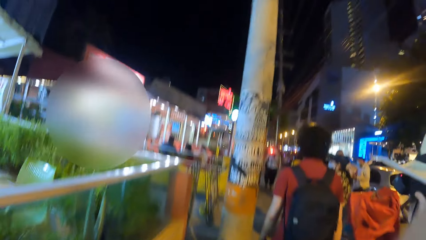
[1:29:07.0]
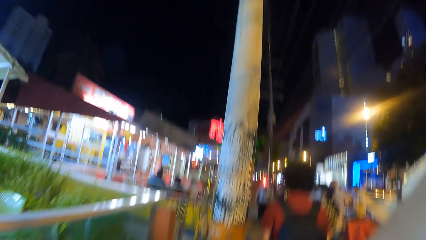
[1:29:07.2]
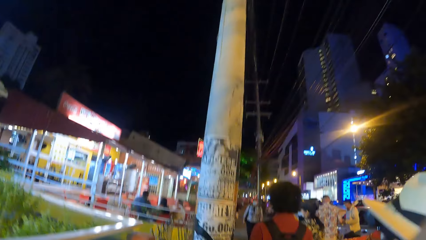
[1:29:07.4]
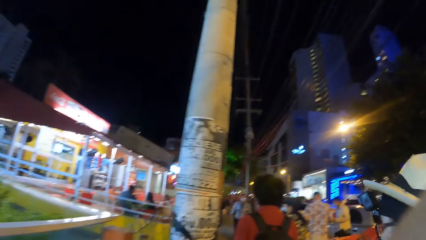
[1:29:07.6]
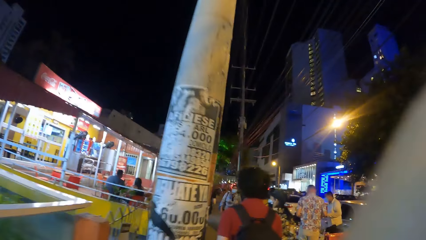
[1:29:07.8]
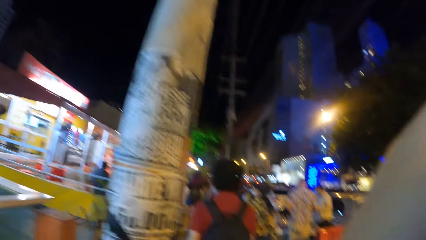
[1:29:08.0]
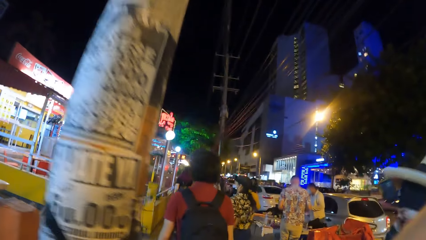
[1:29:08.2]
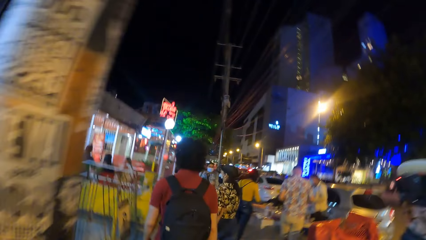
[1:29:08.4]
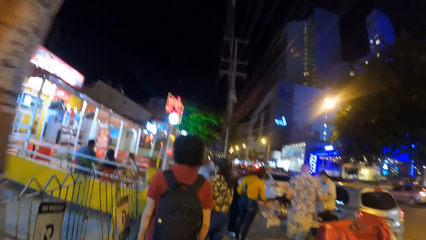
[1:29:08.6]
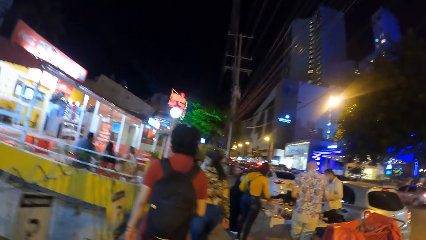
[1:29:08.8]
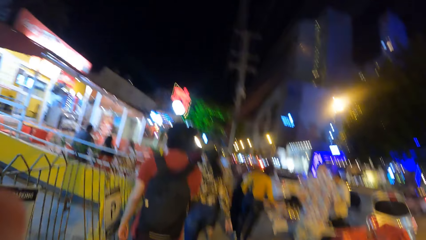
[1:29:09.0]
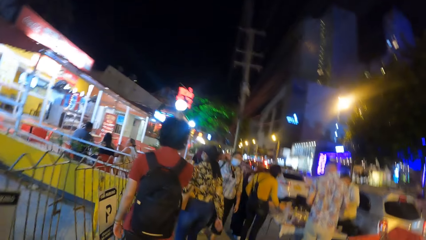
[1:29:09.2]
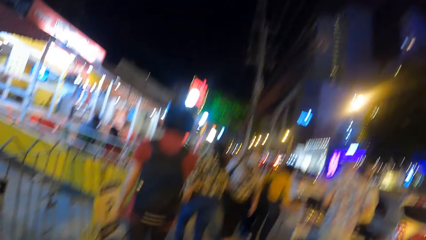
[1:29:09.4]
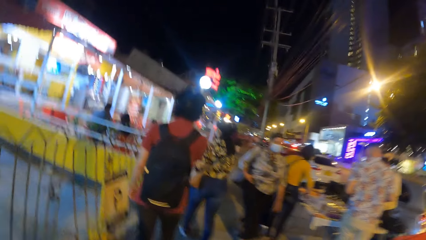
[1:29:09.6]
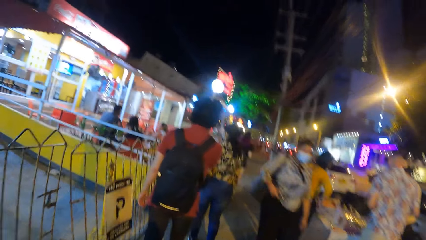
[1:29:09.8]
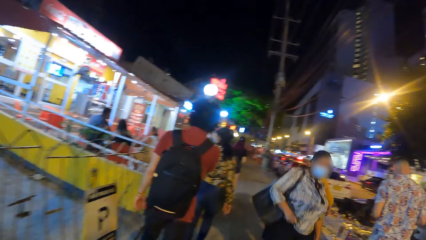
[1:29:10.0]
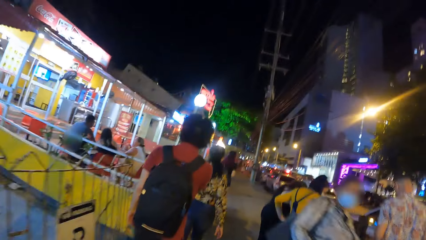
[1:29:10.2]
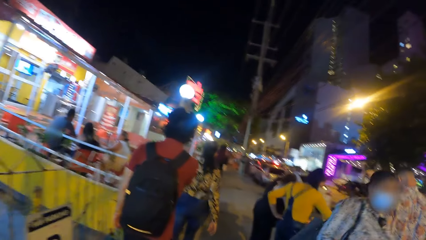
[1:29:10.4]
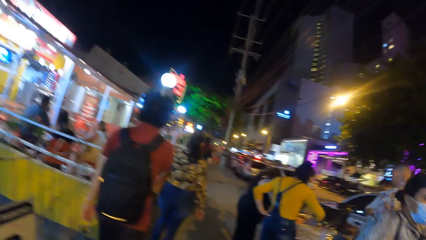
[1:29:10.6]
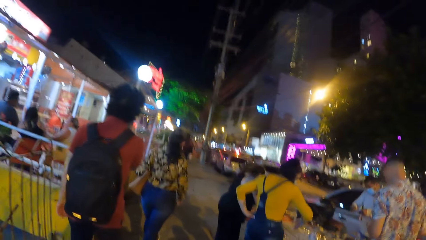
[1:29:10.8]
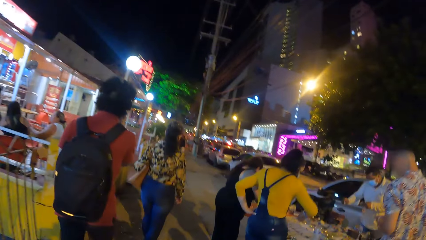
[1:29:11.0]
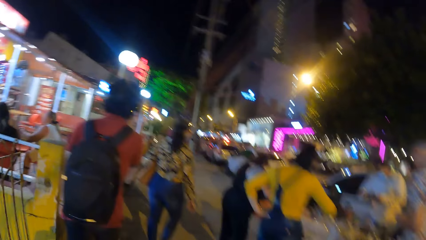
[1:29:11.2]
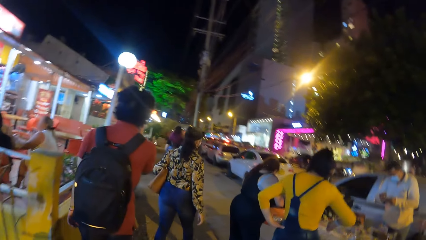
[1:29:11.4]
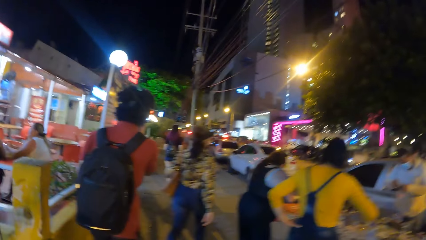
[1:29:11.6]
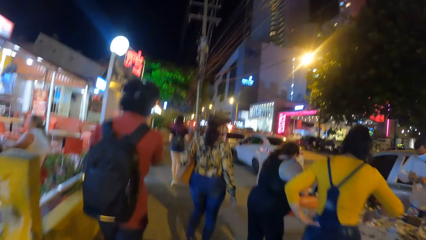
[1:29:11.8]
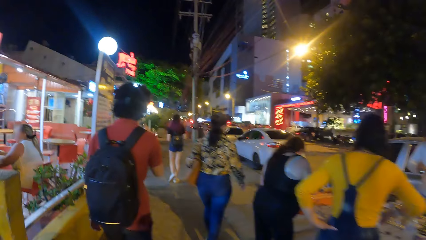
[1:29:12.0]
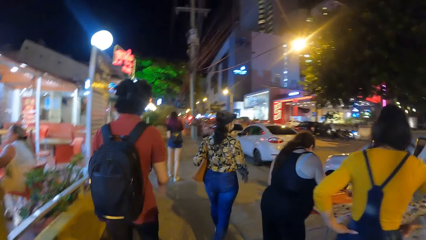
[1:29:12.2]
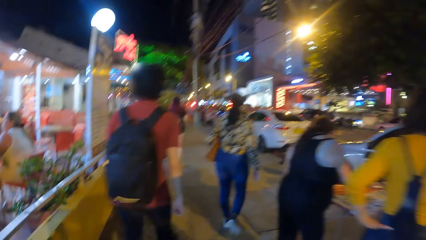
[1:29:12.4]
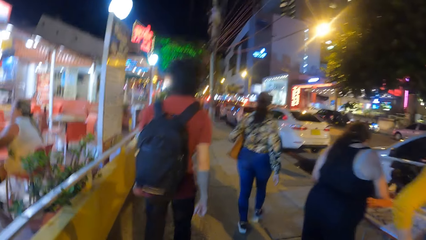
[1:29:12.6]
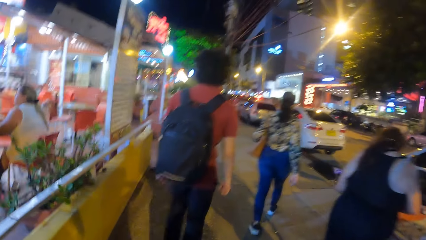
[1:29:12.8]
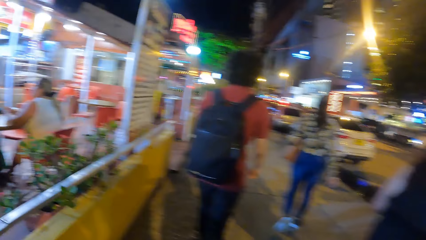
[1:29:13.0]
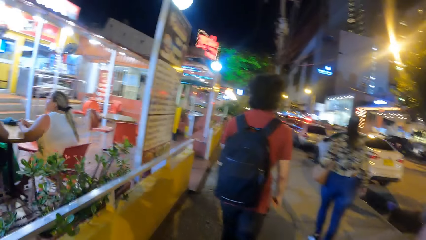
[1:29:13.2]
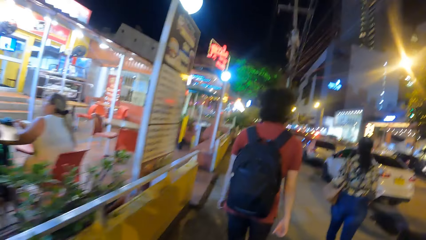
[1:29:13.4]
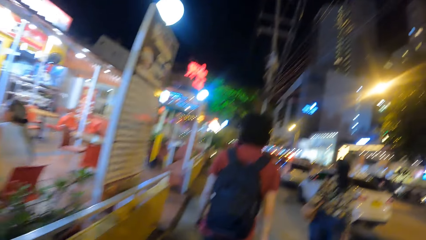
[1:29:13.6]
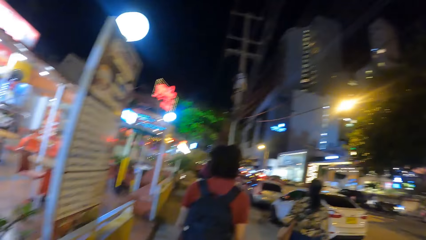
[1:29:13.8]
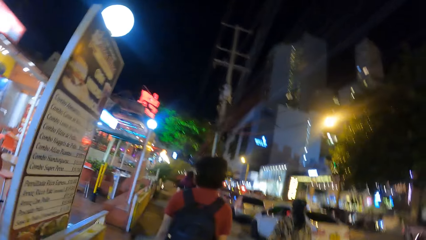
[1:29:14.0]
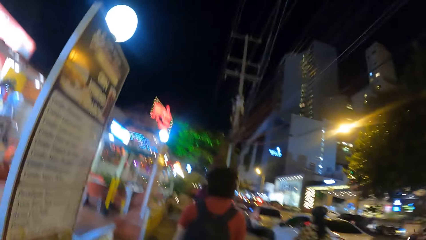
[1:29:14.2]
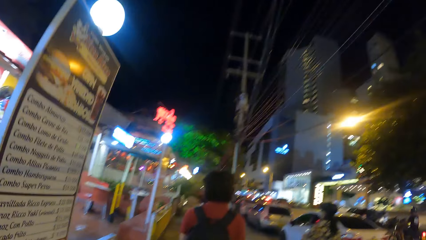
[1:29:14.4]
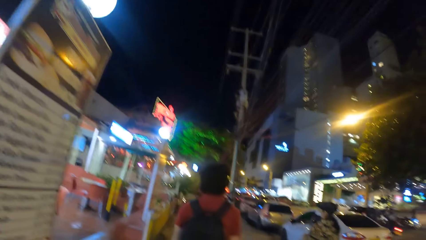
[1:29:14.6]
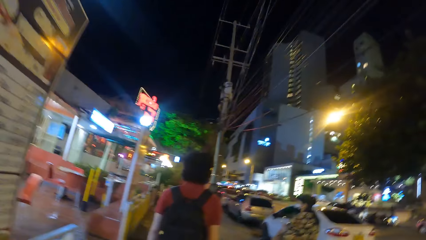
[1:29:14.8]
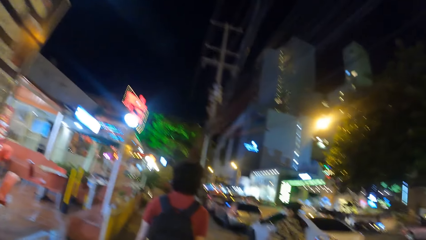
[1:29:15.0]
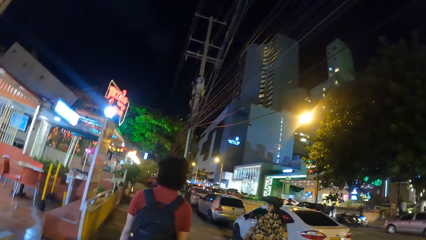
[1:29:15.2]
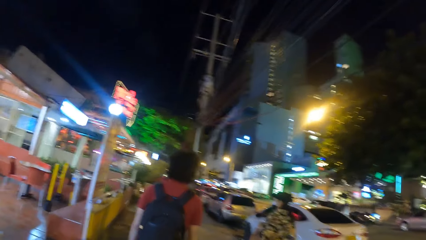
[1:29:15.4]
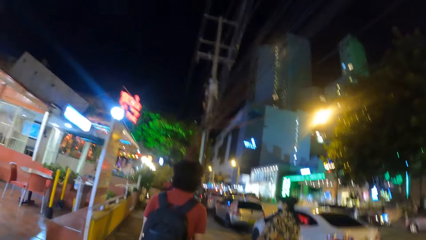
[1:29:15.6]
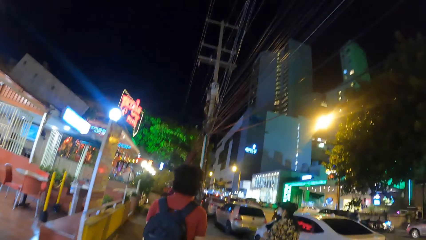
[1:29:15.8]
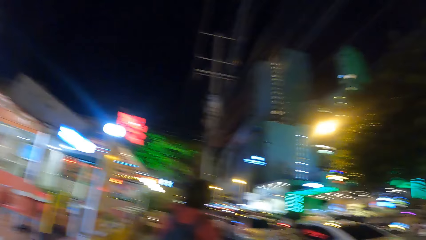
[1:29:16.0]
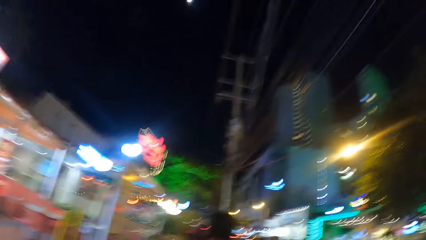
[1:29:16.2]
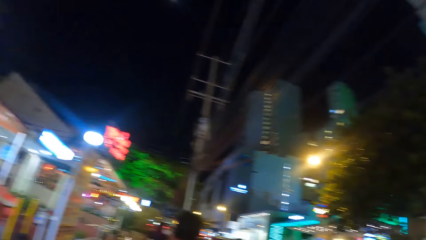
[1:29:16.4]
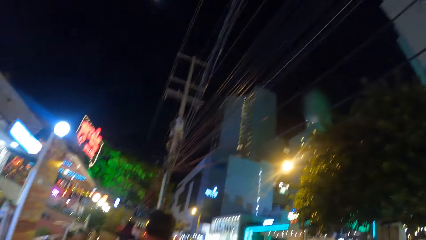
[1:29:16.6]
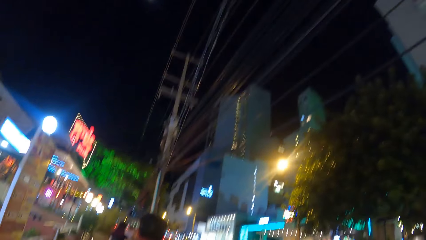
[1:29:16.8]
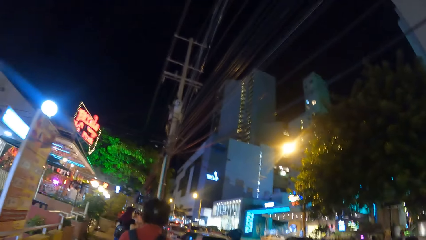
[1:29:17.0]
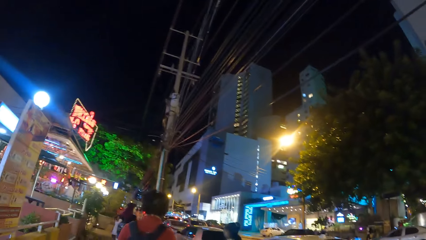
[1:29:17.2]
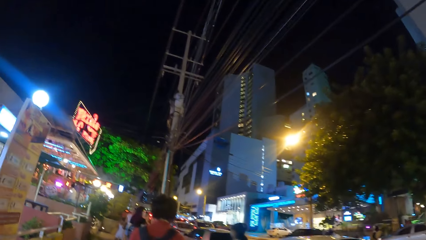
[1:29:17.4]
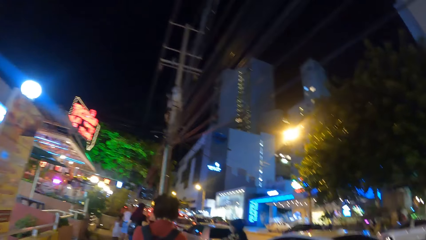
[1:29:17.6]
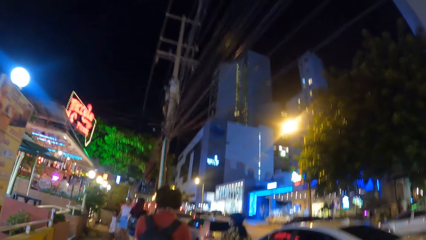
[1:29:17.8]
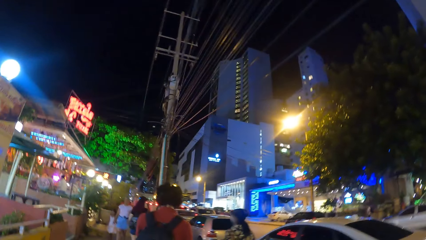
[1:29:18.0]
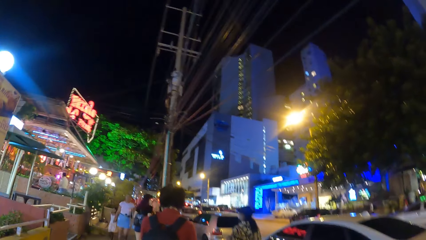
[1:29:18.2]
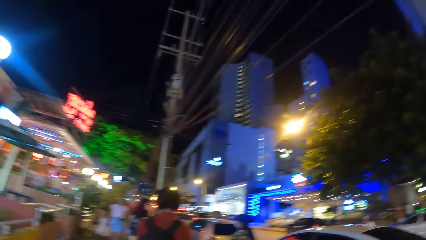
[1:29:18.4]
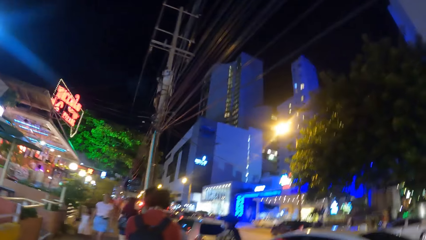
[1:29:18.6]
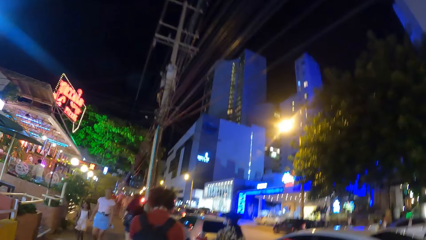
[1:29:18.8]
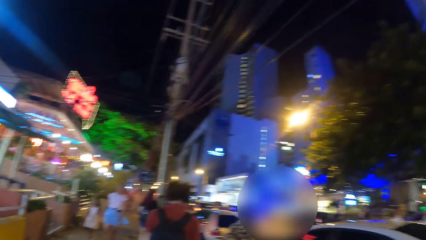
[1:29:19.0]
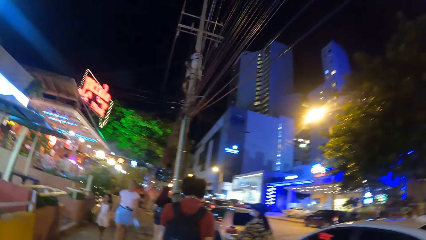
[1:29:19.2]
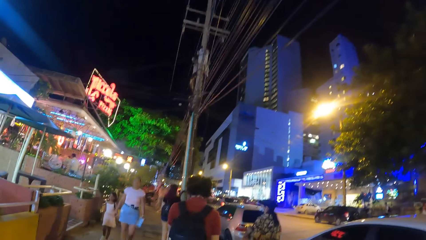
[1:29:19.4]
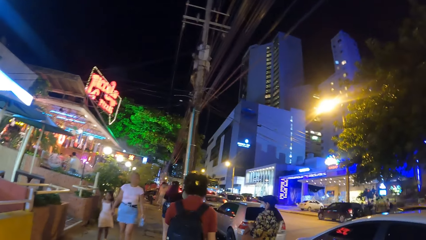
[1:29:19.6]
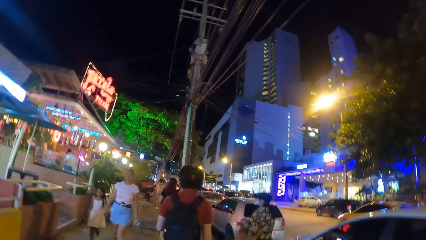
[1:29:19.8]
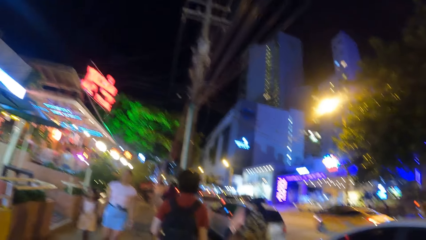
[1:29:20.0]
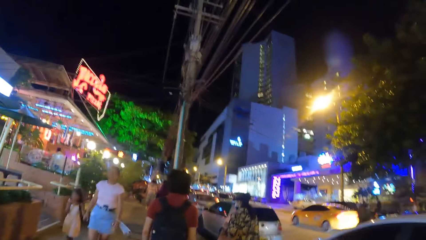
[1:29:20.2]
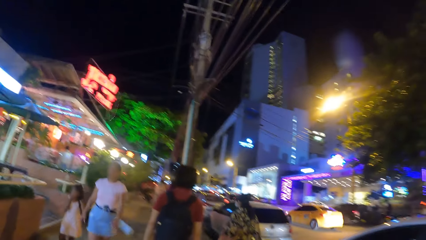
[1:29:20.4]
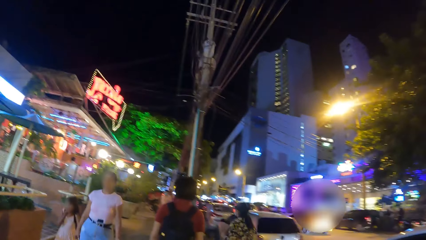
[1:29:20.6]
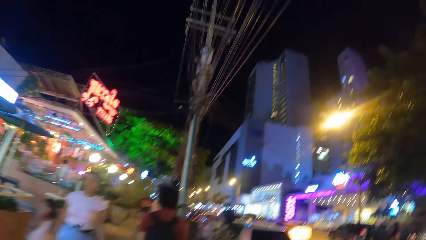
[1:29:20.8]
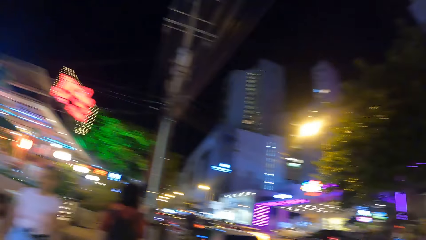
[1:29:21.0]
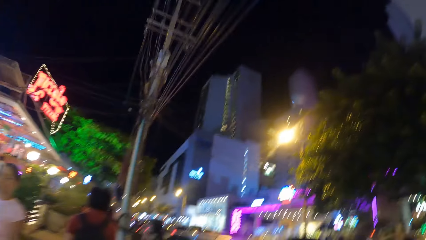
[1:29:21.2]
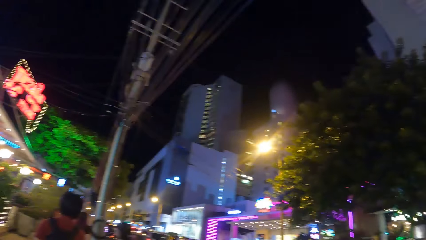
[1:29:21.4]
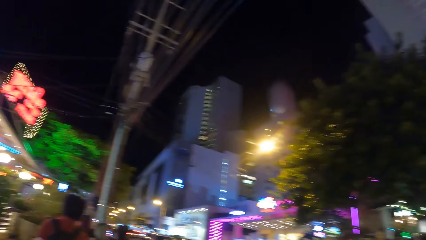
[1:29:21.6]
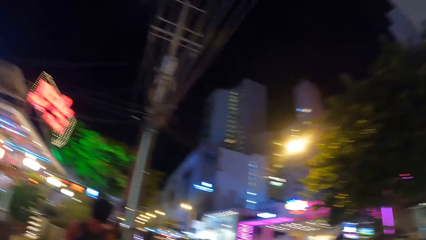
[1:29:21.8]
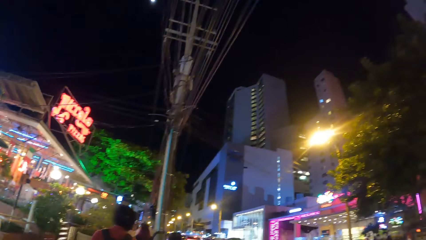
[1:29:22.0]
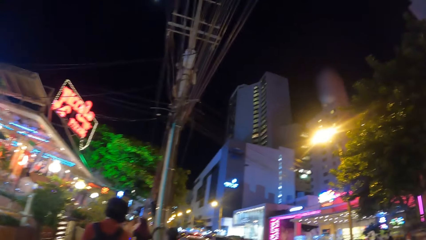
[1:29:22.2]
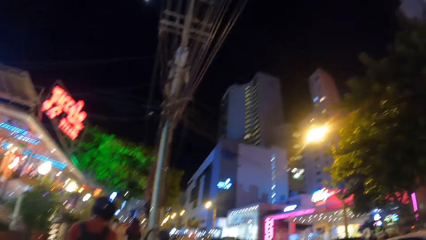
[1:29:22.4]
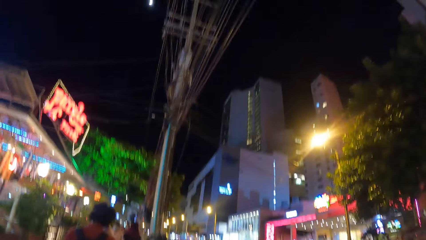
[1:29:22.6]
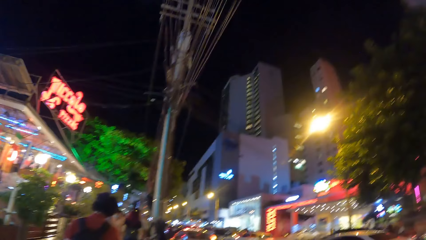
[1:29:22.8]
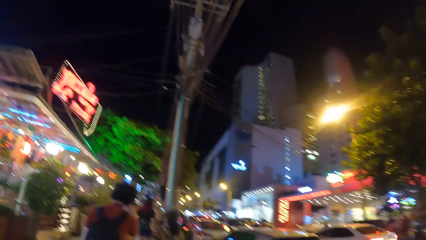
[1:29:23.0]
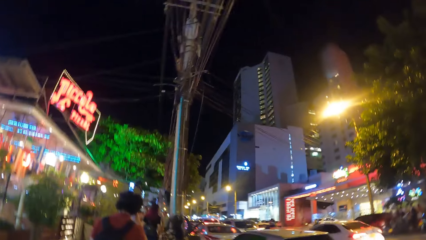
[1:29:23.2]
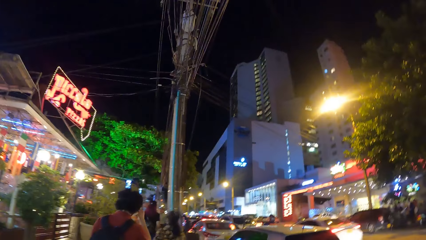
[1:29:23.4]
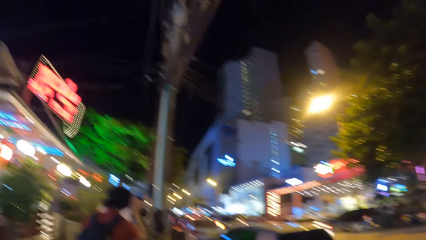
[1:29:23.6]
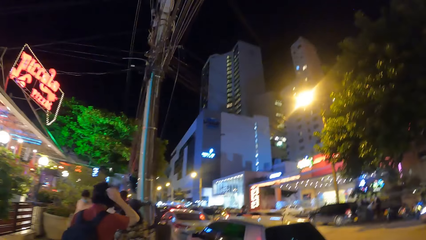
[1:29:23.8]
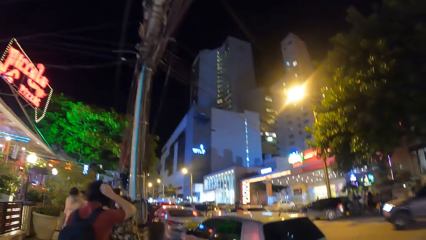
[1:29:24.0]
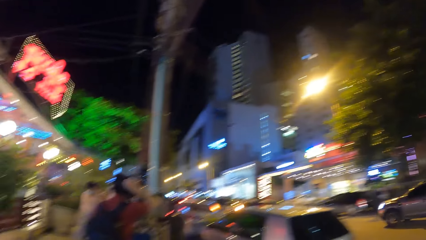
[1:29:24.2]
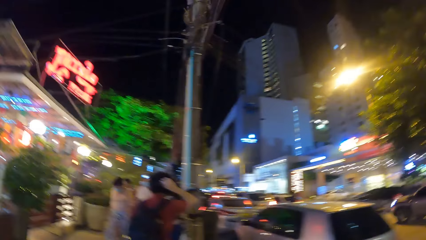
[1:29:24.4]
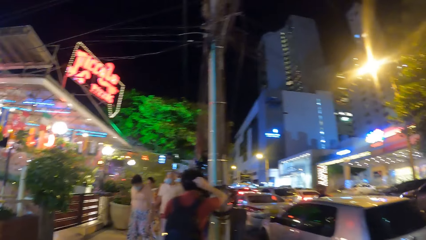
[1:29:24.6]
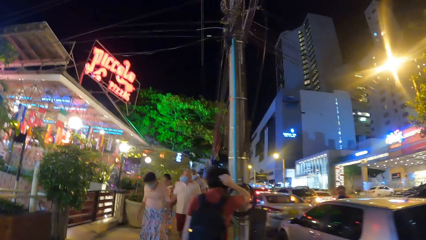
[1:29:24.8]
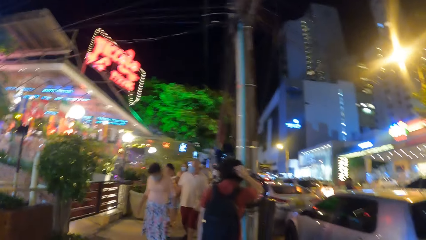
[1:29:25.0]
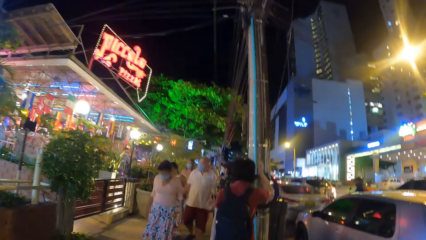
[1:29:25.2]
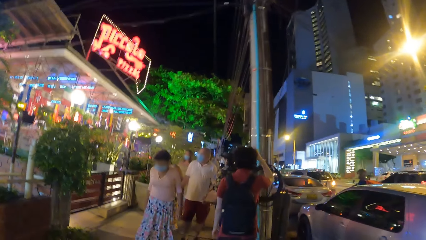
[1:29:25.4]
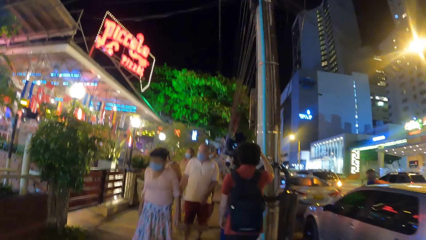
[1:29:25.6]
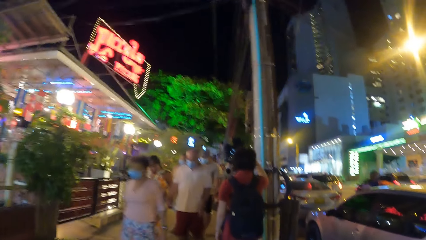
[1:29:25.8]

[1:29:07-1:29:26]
A person walks around. The camera wearer walks around. They look around. They walk around.
